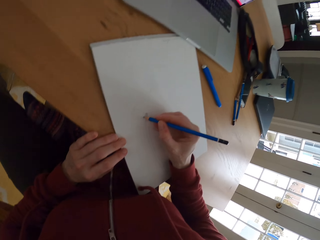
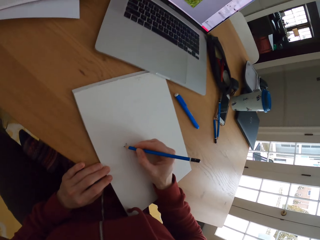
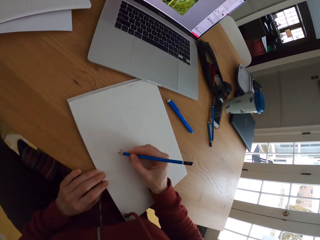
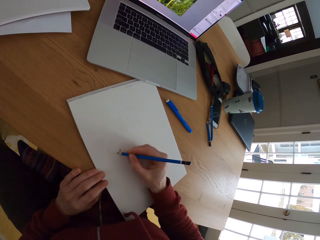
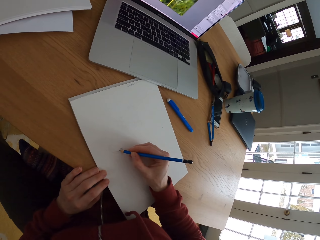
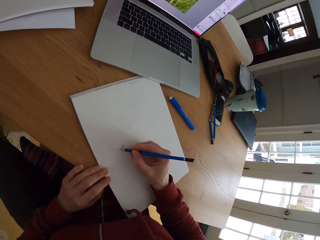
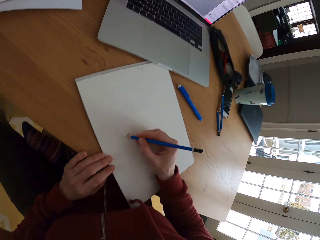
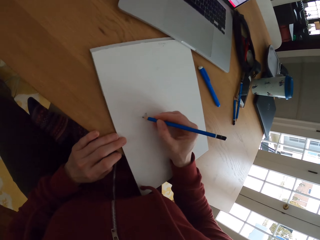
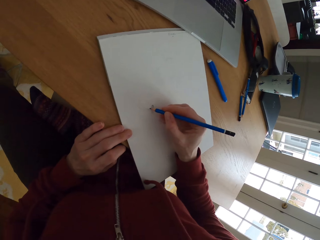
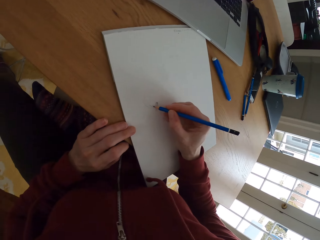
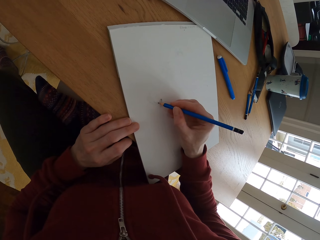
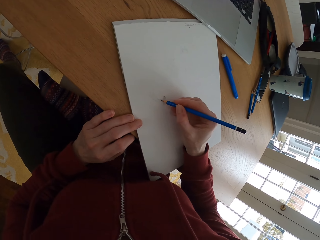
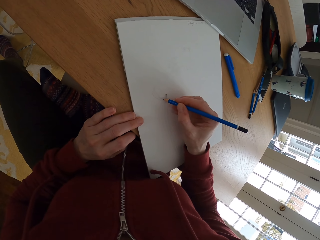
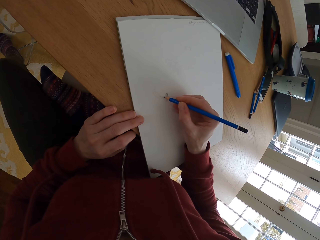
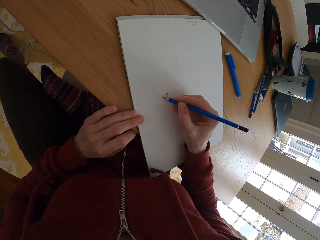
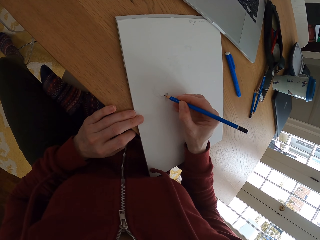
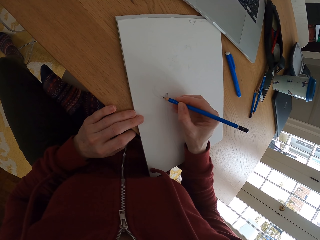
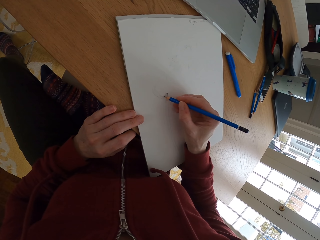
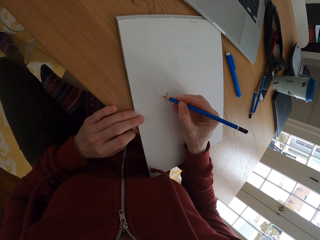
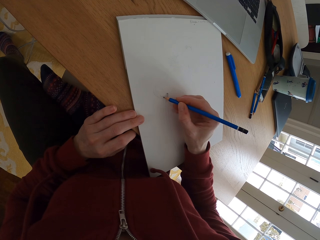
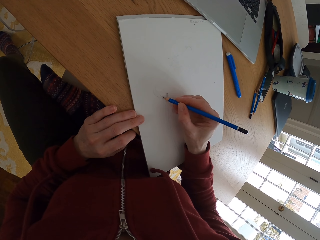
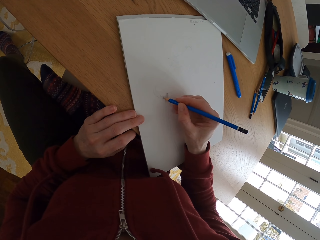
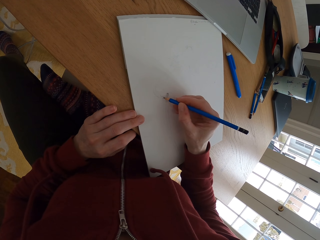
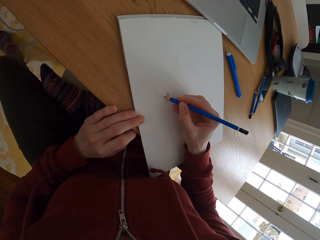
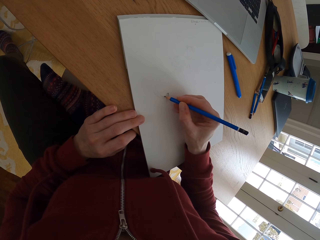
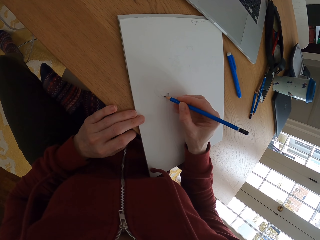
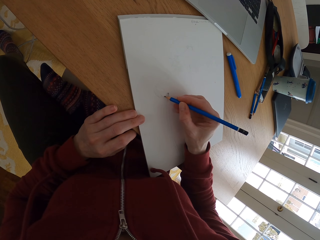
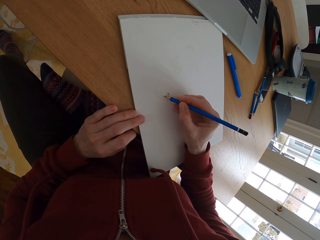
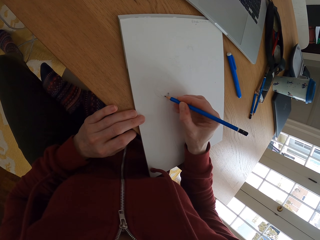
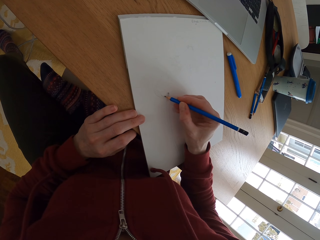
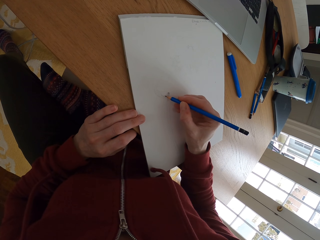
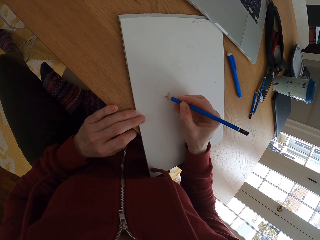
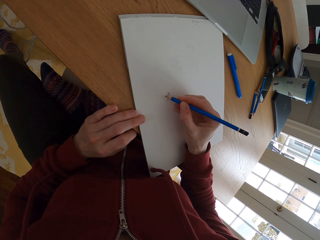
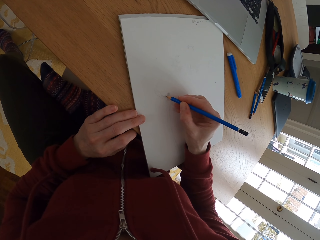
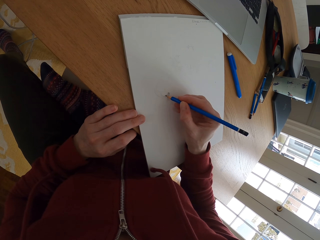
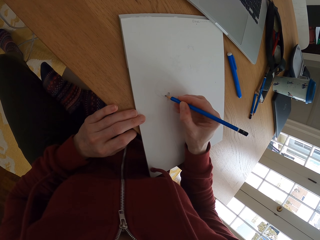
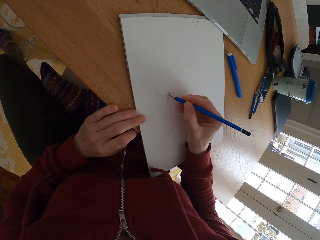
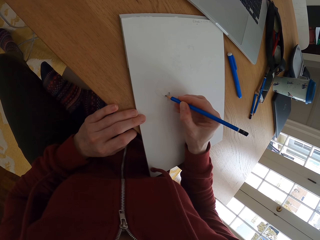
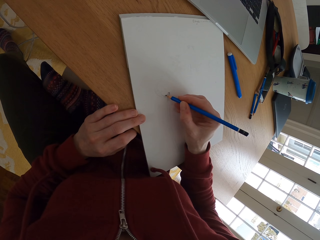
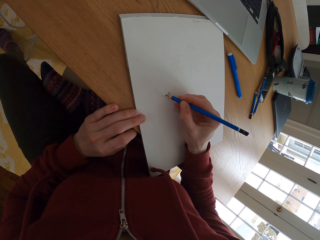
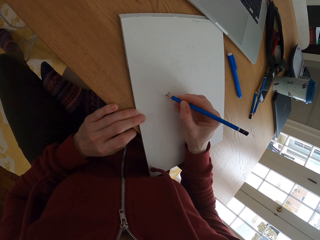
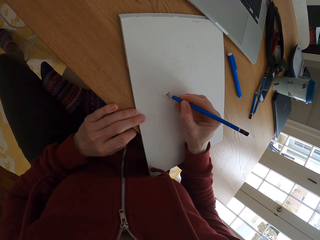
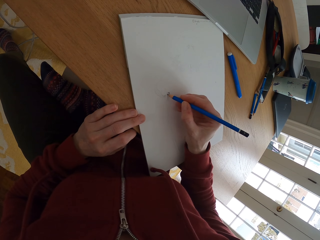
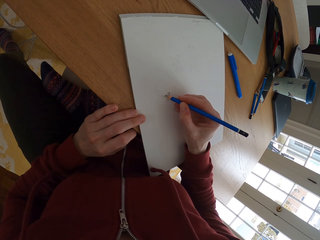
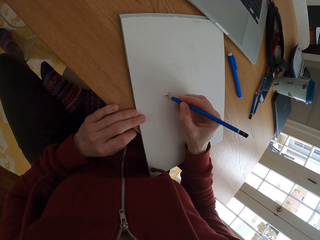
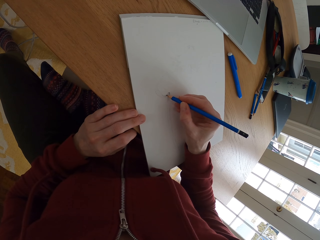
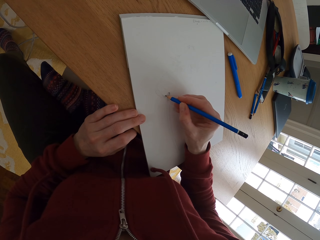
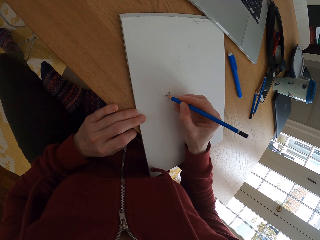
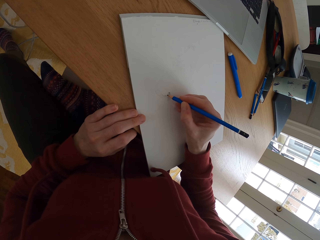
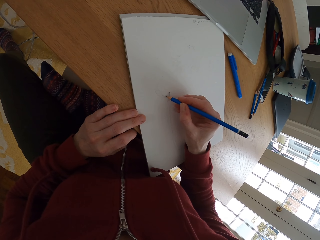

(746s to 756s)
The camera wearer stares at the laptop.

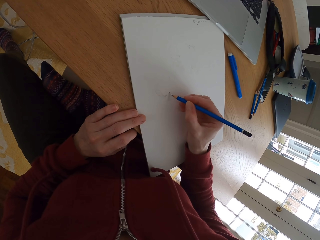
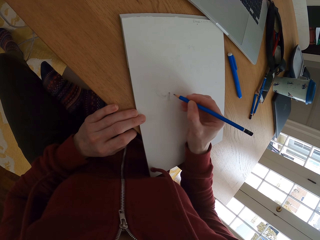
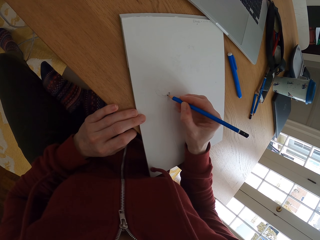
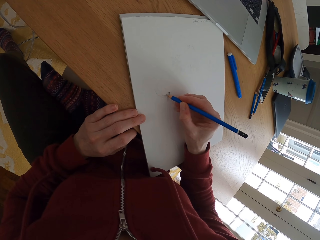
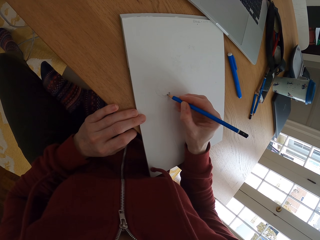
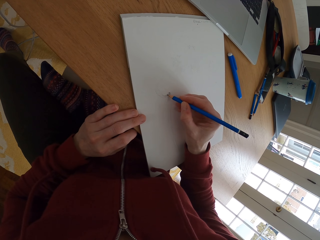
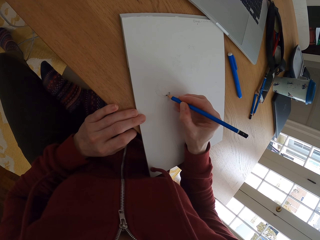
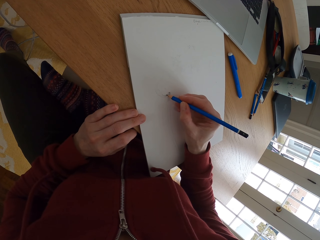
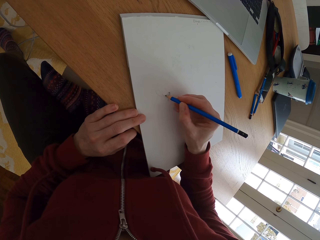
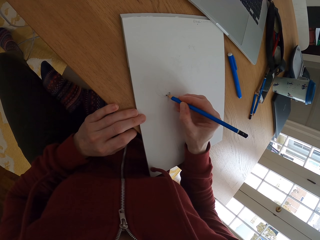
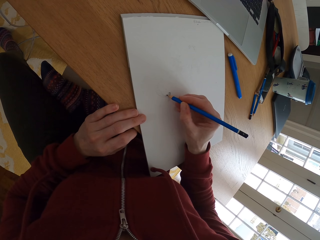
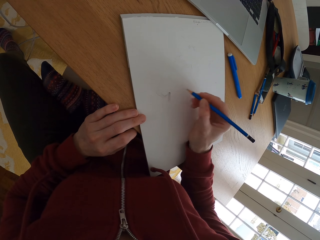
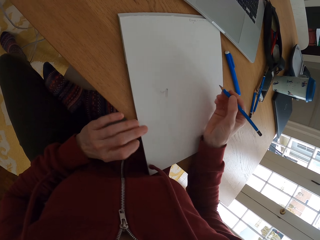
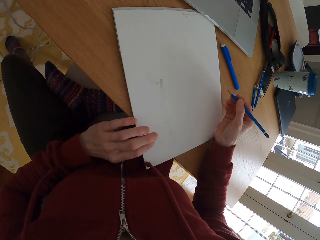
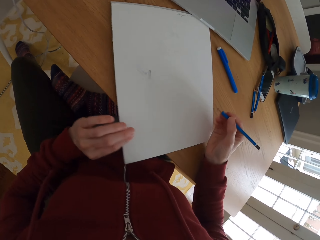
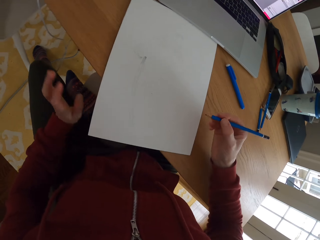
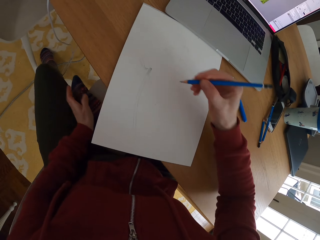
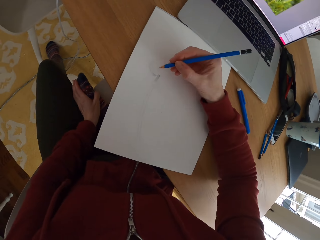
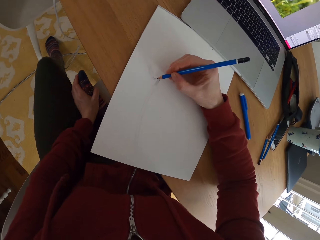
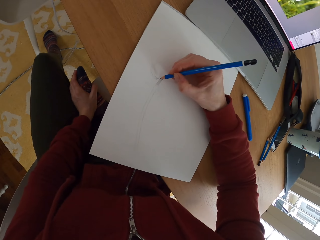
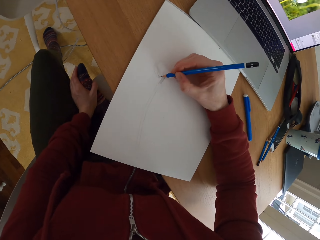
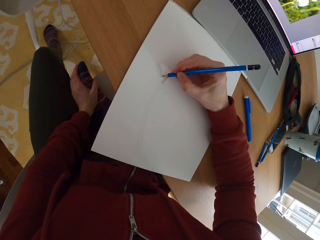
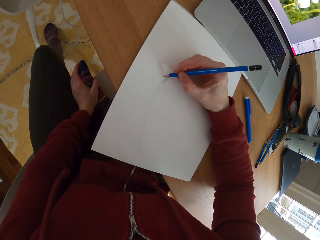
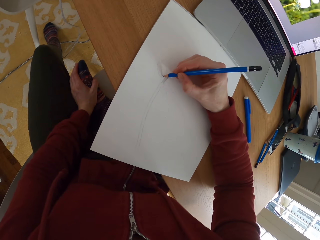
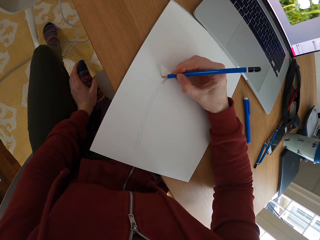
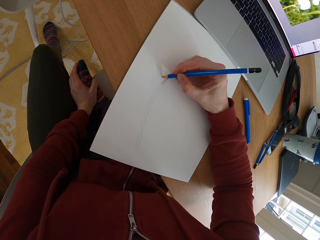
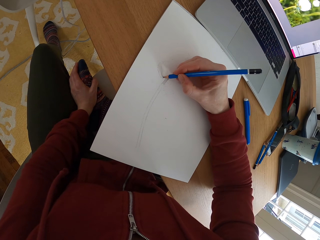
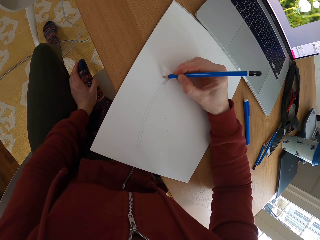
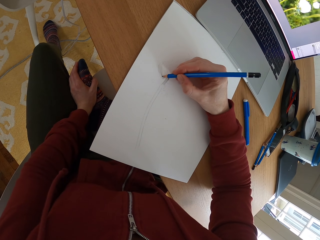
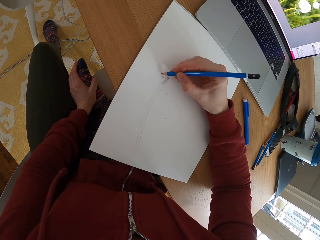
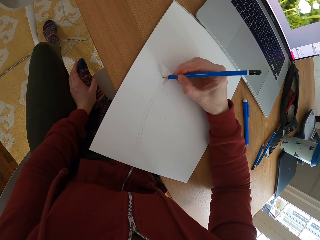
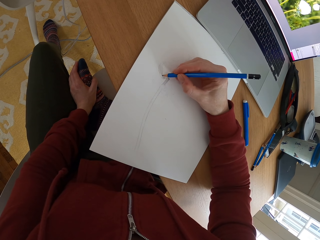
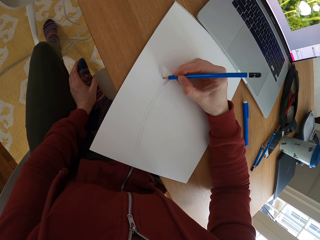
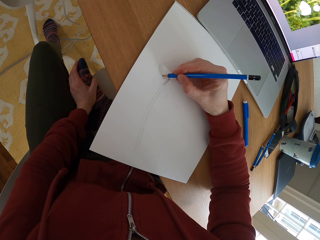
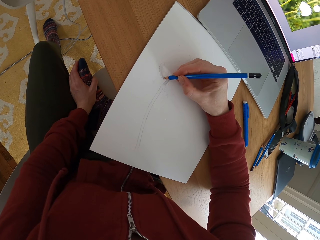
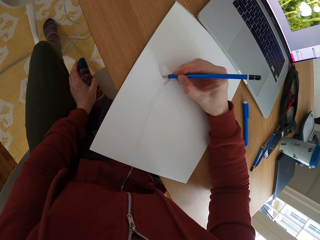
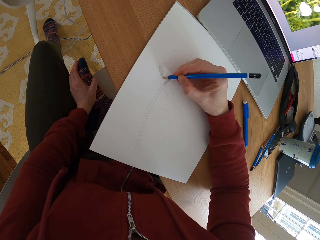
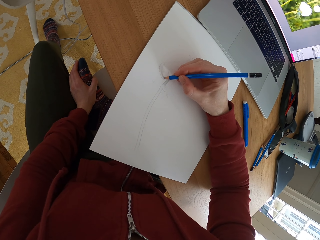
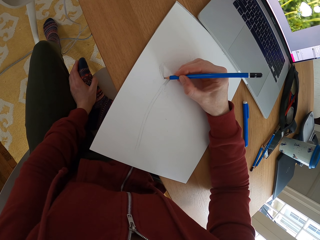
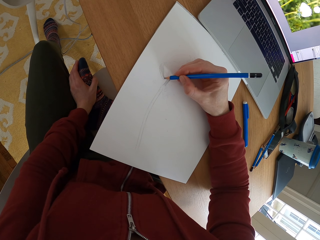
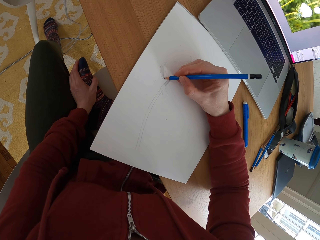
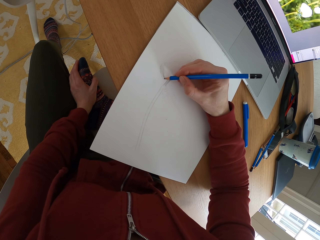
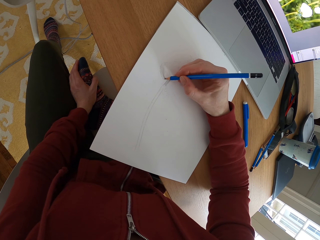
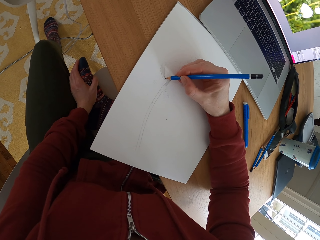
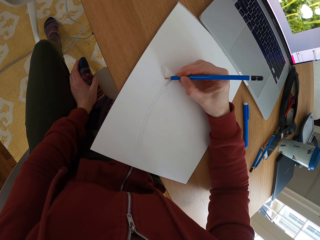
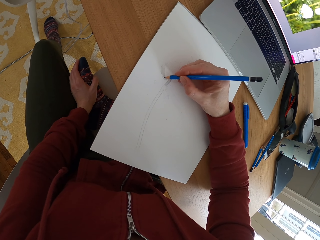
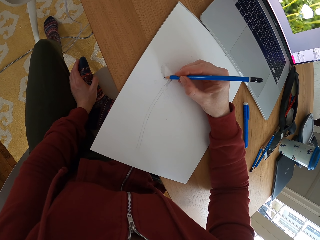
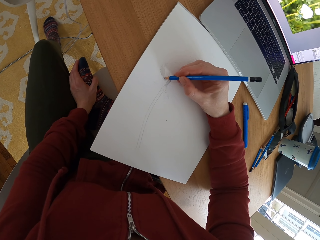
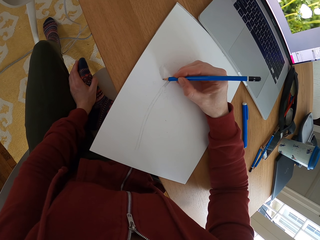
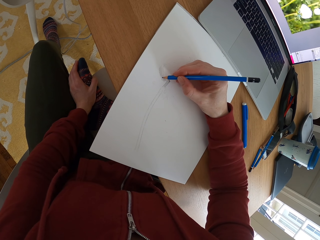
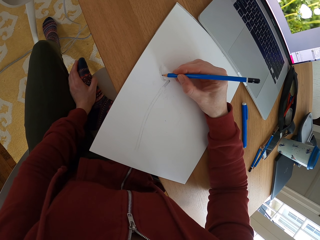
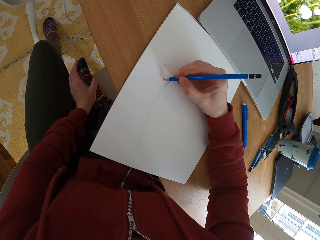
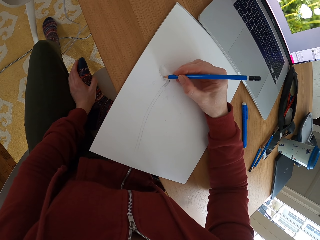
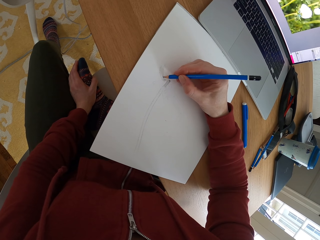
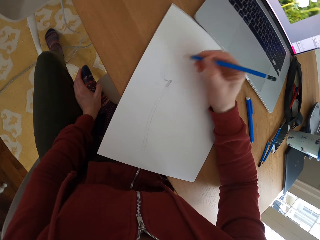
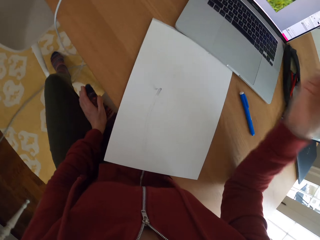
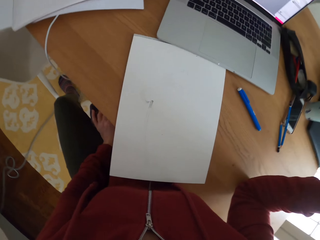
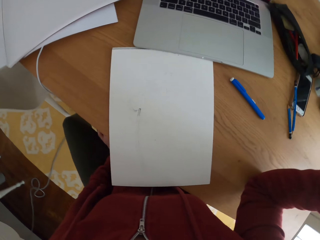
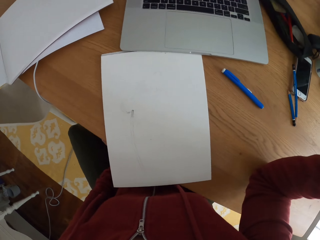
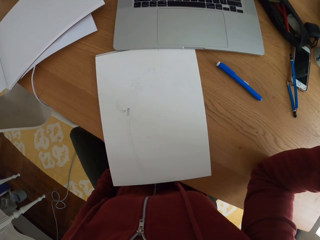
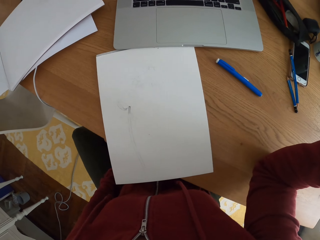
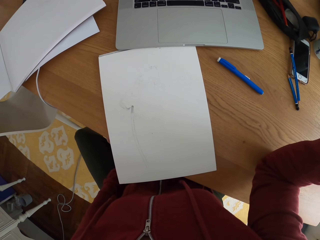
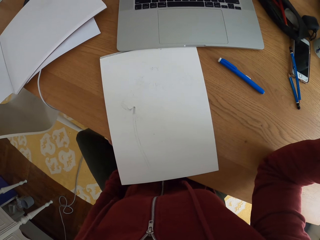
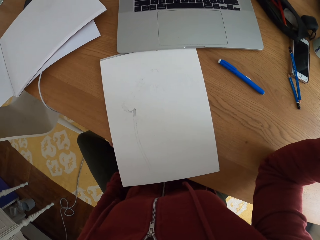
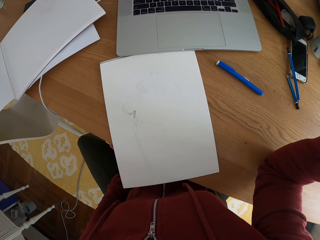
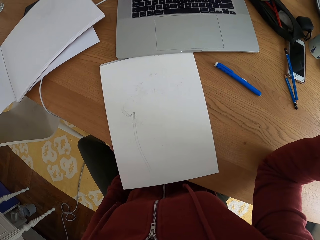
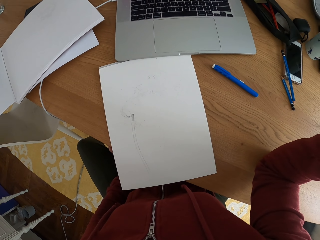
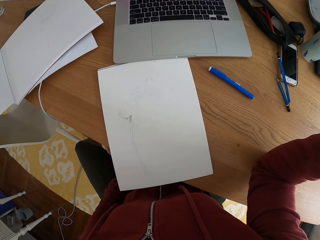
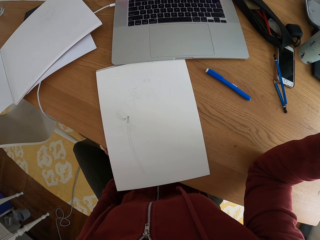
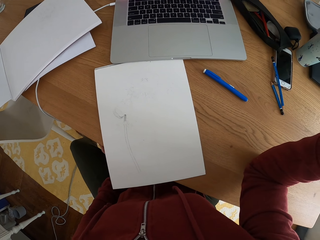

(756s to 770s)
The camera wearer stops to draw something on a piece of paper. They move the drawing paper. They turn the piece of paper sideways. They draw something on the piece of paper with a pencil. They stare at the laptop. They stop to draw something on the piece of paper.
